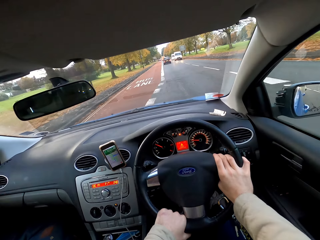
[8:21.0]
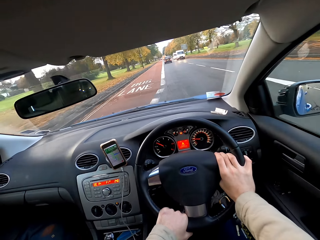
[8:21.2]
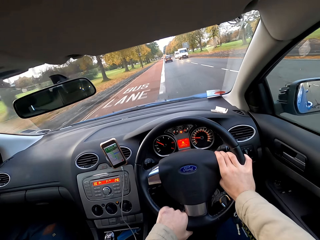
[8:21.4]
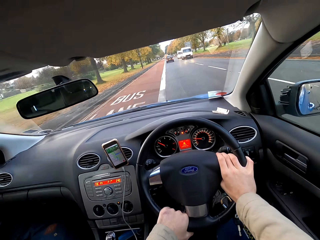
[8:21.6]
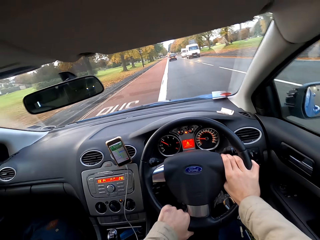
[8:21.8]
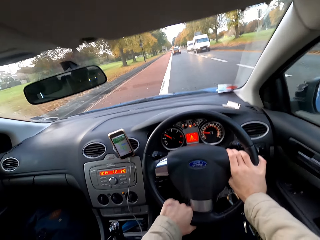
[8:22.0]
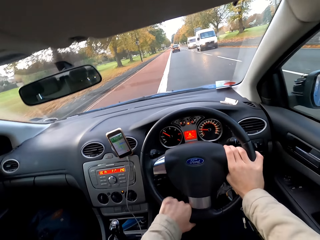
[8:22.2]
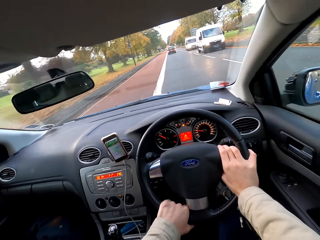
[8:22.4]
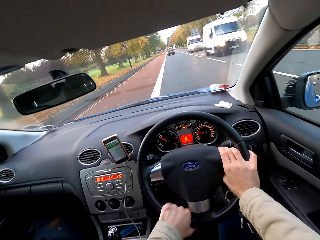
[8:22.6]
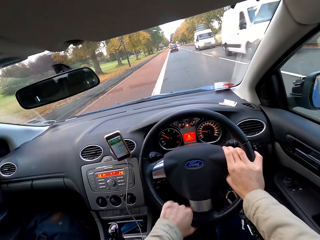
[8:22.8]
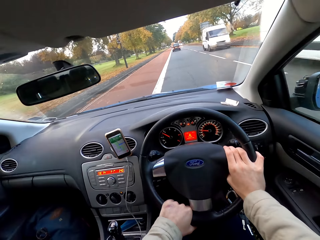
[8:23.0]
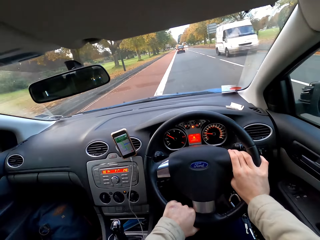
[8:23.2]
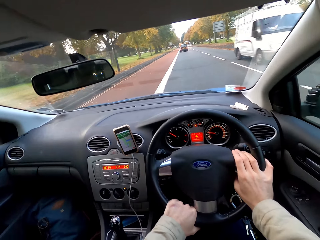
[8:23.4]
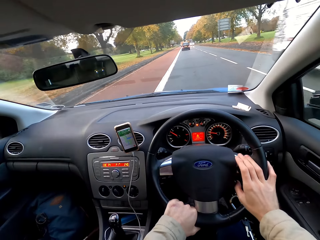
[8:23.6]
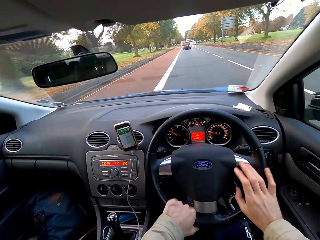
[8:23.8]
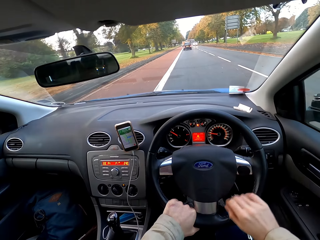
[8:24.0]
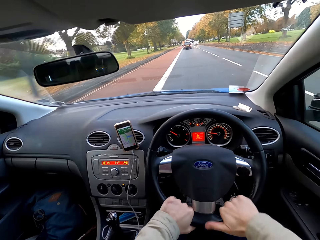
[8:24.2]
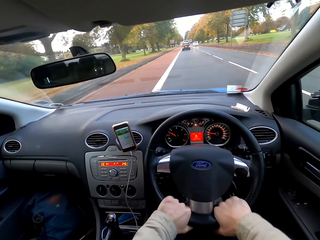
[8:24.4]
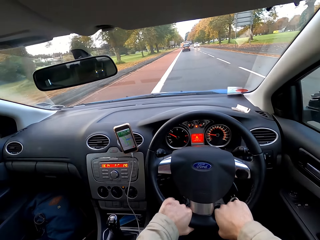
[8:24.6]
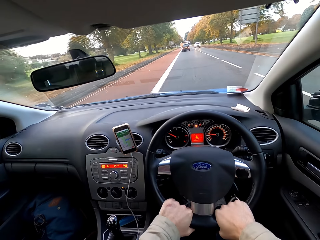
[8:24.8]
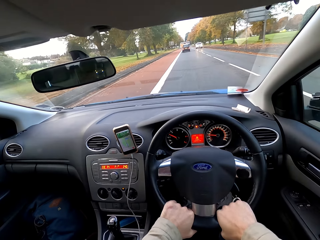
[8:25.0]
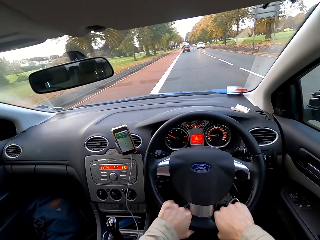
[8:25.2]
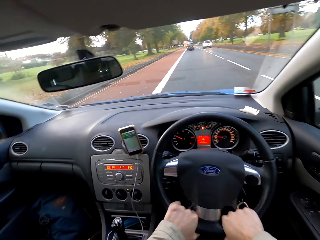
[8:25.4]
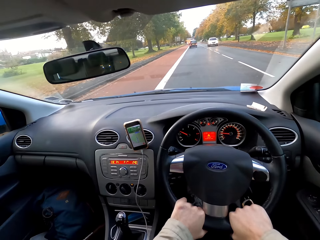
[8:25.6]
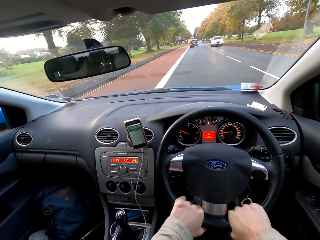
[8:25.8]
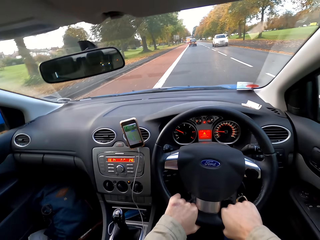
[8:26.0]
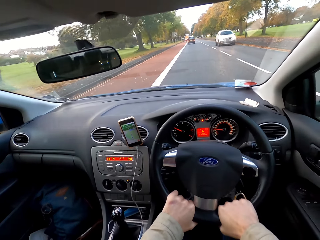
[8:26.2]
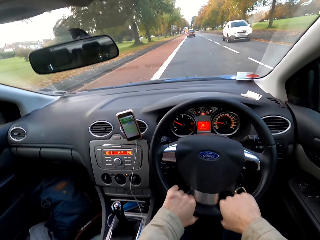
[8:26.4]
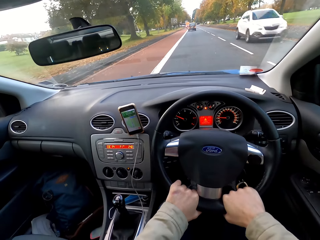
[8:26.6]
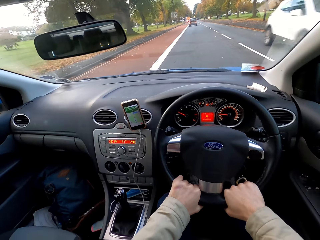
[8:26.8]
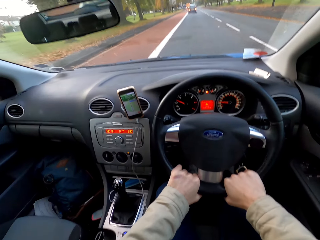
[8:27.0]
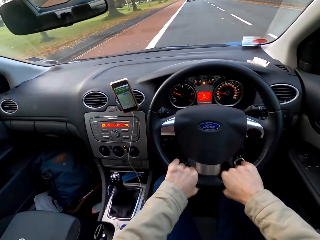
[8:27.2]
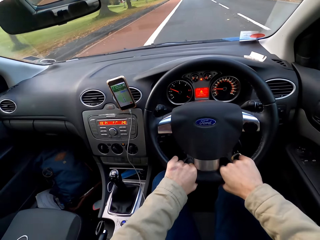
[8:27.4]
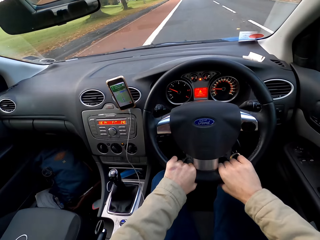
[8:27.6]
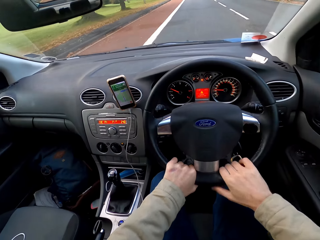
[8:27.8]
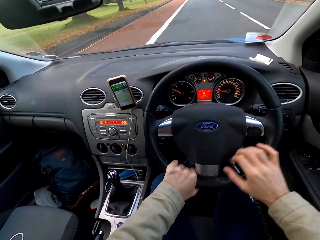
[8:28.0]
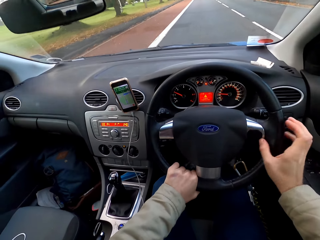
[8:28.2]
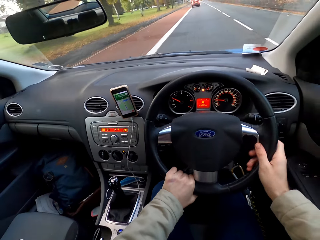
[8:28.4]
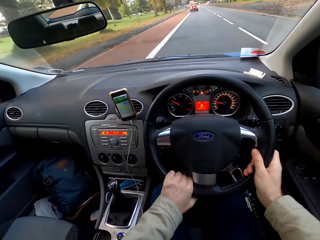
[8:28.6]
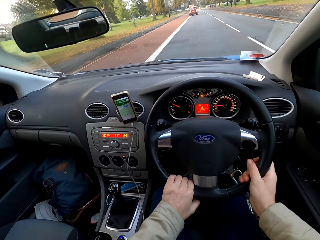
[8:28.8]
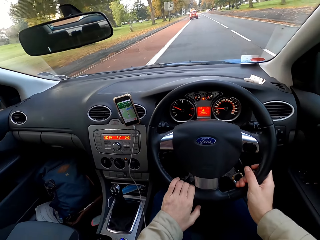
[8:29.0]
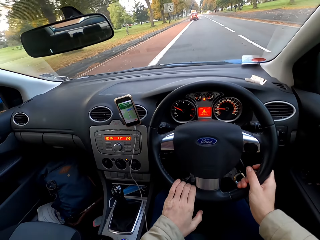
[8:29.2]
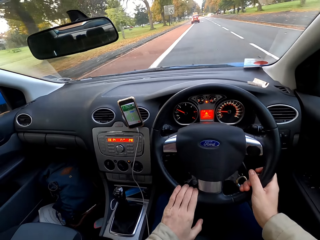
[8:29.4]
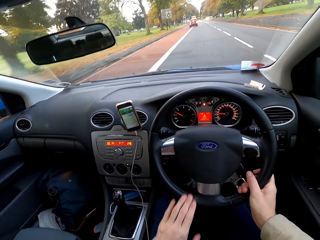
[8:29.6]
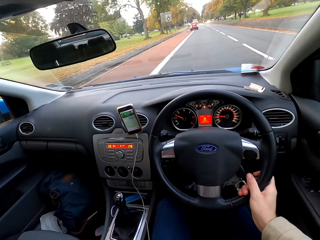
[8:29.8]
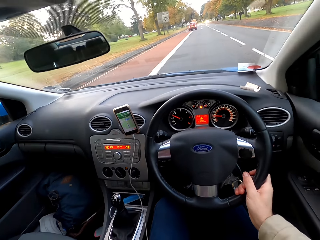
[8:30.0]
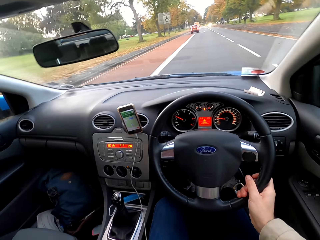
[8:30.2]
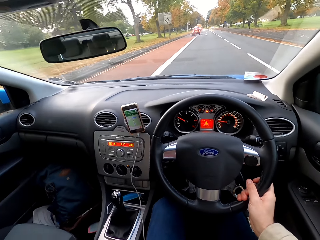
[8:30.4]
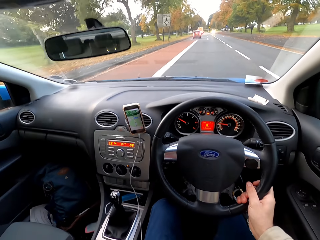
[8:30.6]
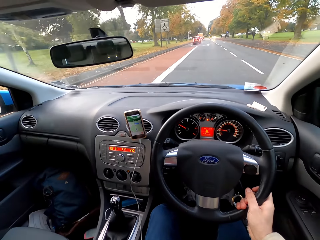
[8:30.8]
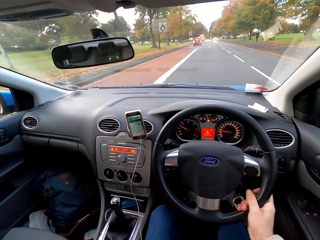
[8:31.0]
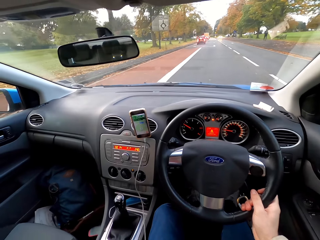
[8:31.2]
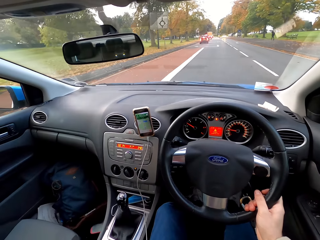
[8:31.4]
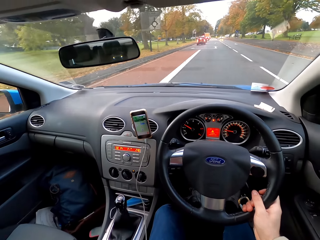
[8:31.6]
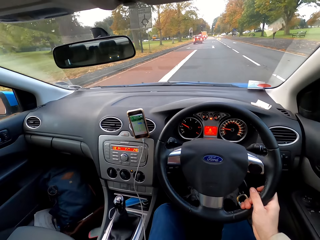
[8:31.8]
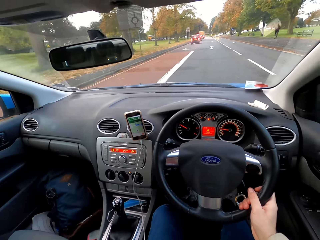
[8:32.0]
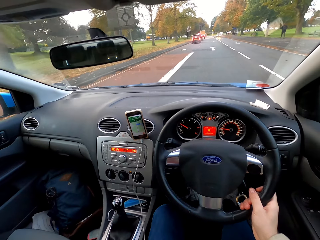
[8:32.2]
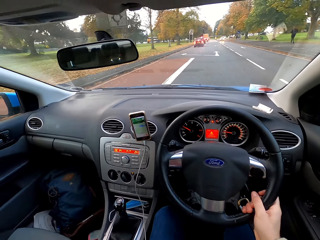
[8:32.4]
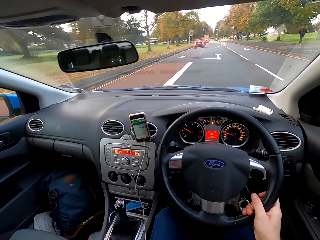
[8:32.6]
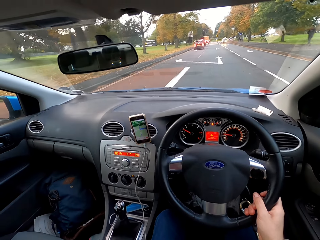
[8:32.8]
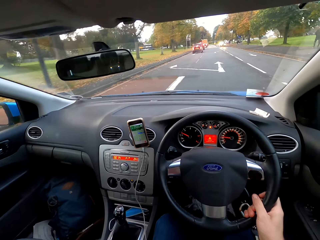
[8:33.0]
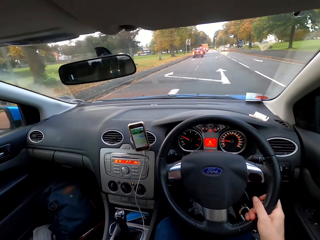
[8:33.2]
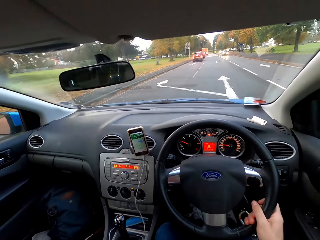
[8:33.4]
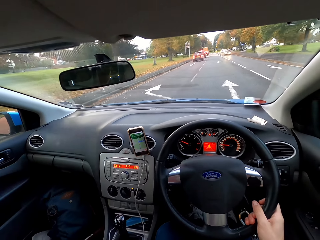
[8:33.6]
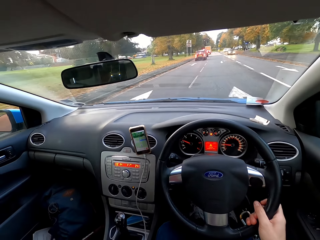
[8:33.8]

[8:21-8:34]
The camera wearer drives the car on the road with both hands past several vehicles. He removes his left hand from the car steering. He drives the car on the road with his right hand.

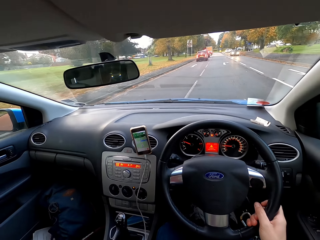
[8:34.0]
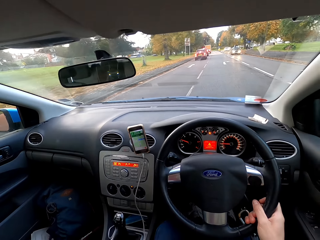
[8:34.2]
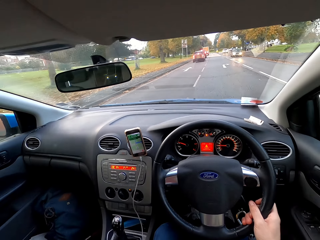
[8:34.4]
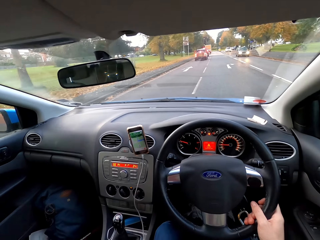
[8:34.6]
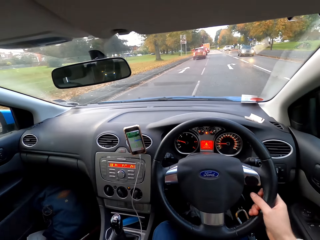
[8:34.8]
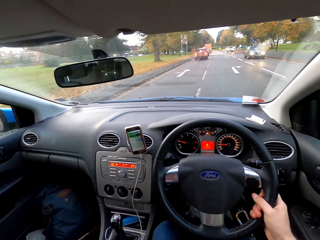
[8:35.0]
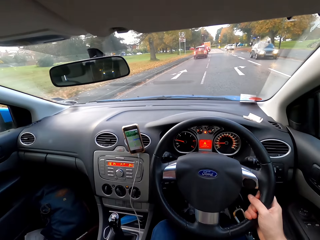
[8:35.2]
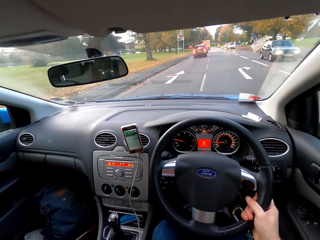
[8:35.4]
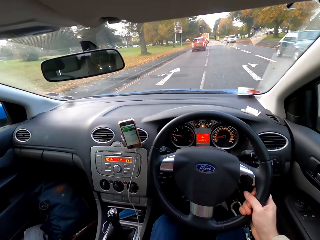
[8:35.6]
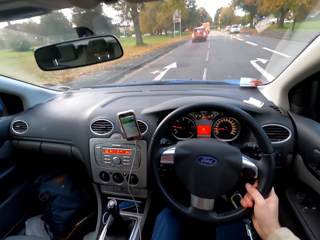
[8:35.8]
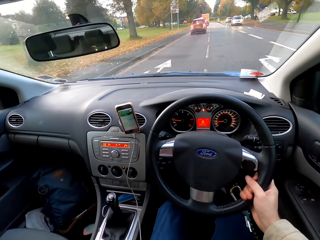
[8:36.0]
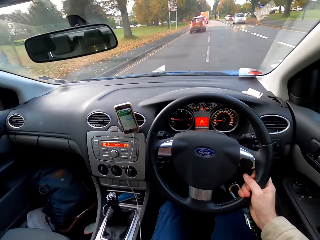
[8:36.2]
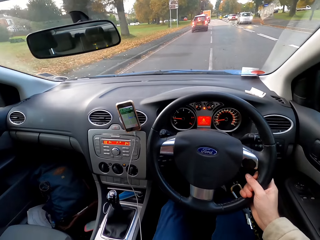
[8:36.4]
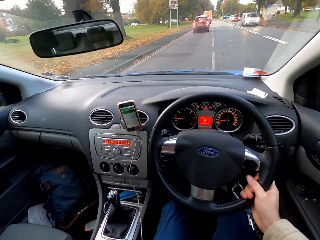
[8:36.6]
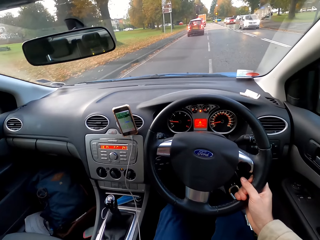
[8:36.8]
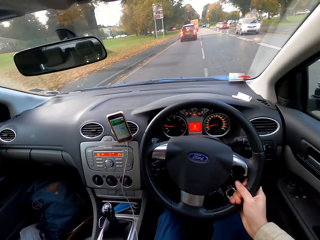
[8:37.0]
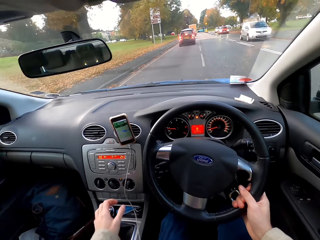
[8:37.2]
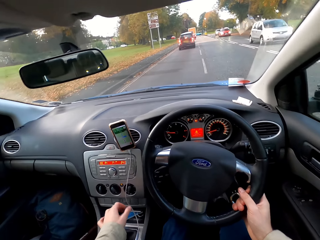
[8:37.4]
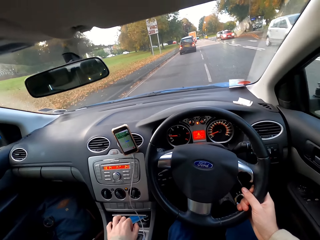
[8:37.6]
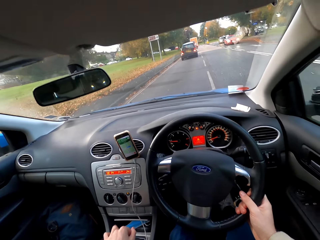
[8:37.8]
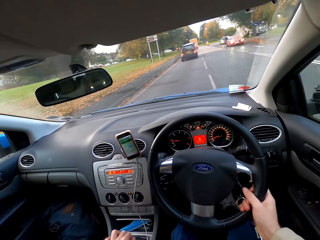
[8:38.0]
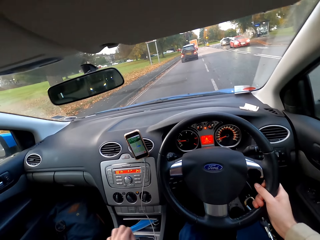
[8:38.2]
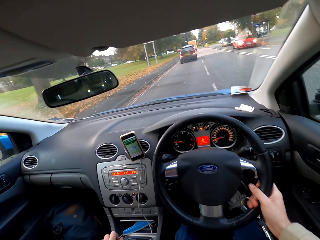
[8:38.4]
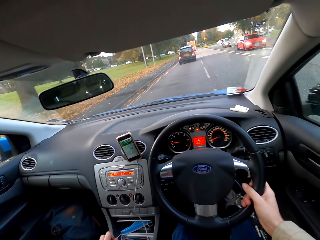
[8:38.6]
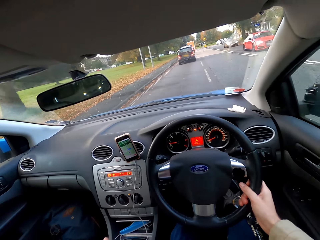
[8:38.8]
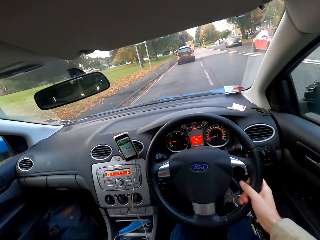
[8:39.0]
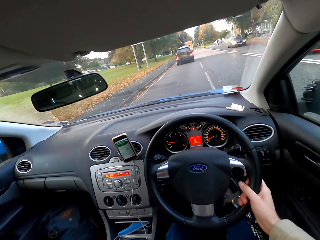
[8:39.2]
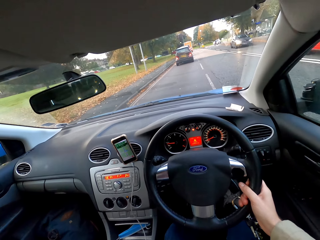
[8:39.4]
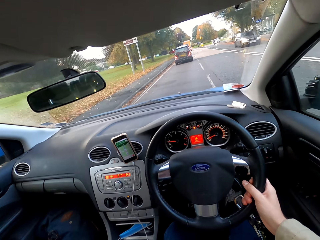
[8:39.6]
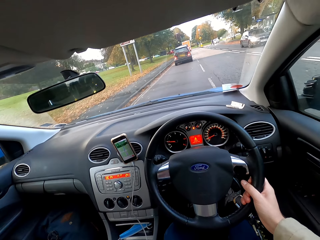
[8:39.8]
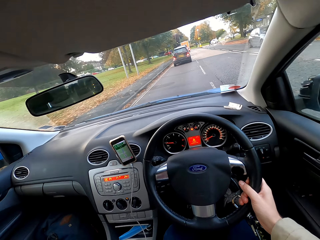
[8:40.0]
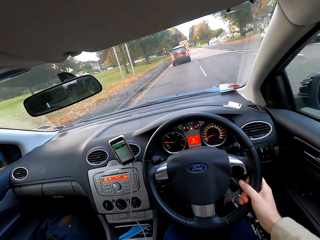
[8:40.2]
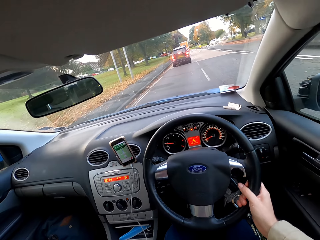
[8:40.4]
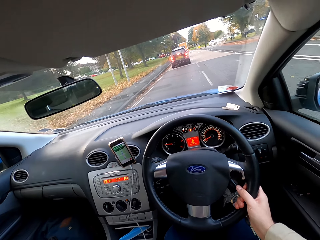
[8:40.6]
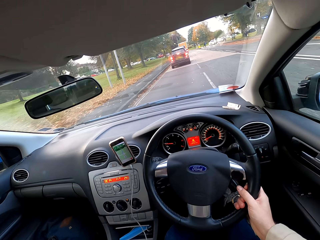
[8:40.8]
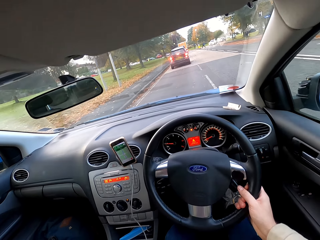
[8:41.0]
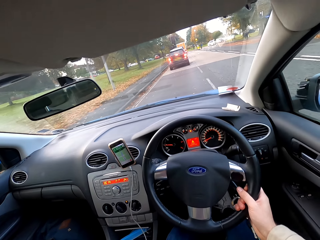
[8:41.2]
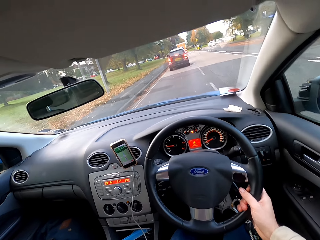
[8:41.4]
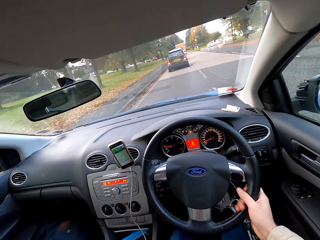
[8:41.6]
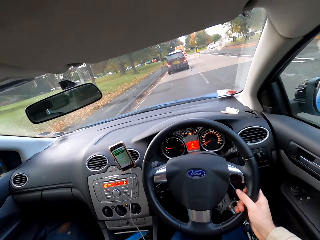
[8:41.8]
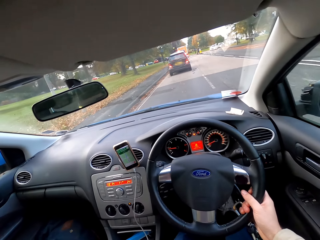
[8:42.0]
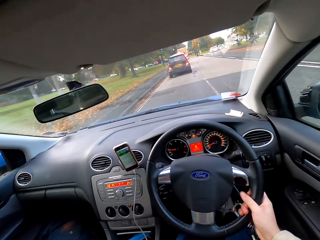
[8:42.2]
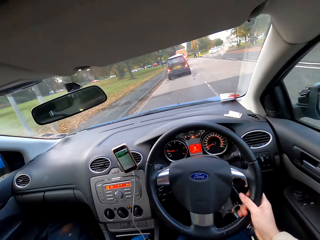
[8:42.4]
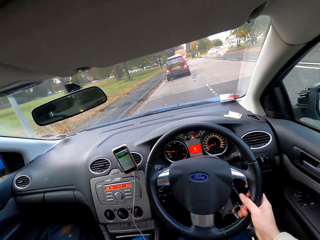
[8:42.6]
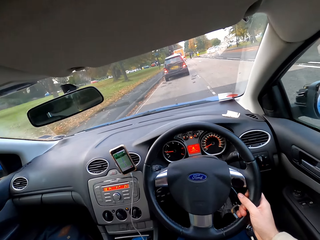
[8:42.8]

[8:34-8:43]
A car drives past the camera wearer. The camera wearer drives the car on the road with his right hand past several vehicles.
